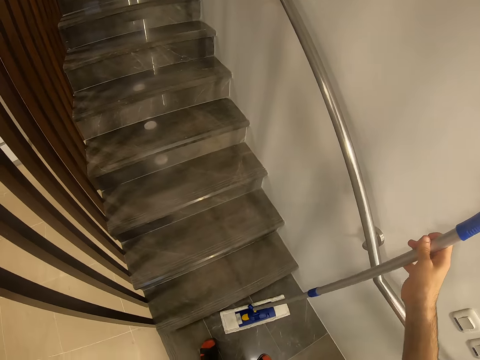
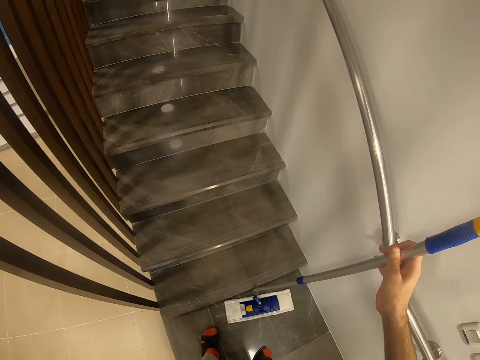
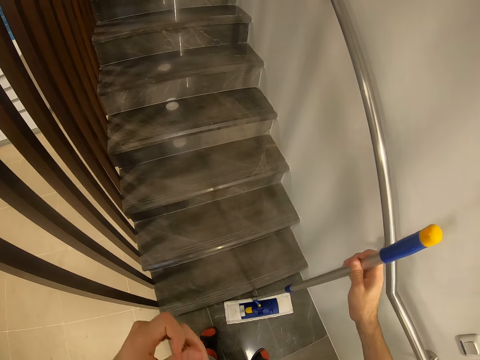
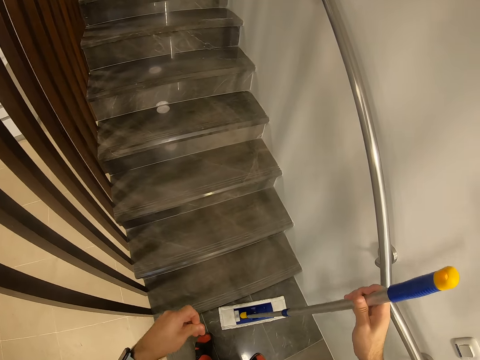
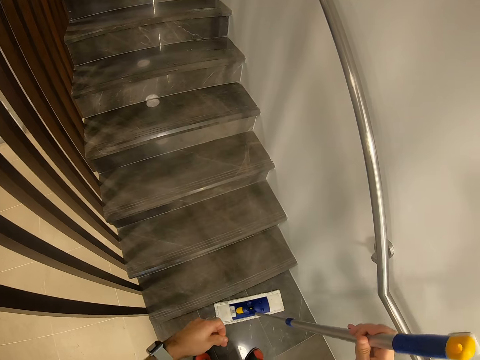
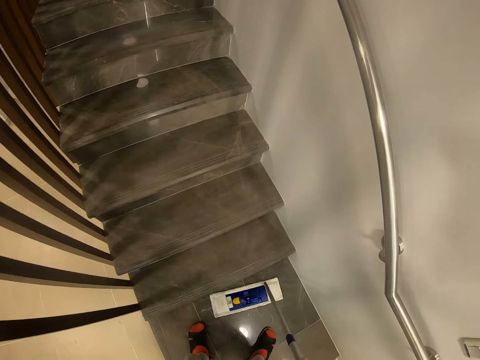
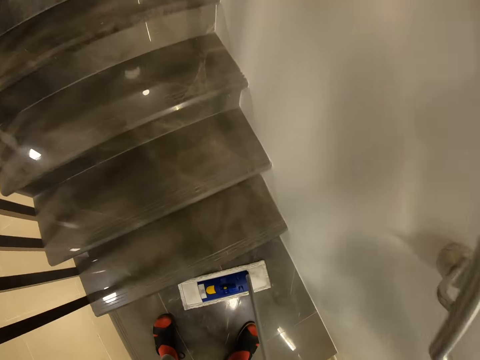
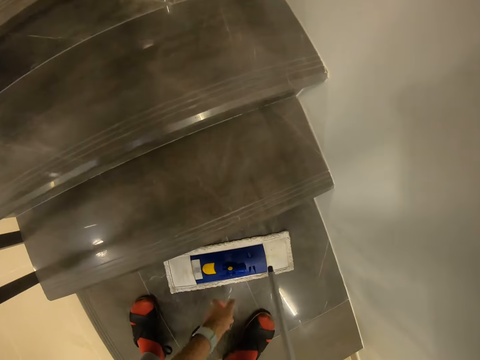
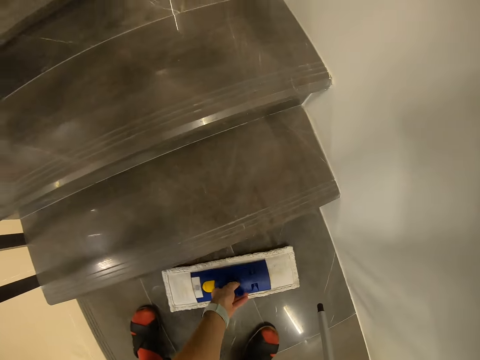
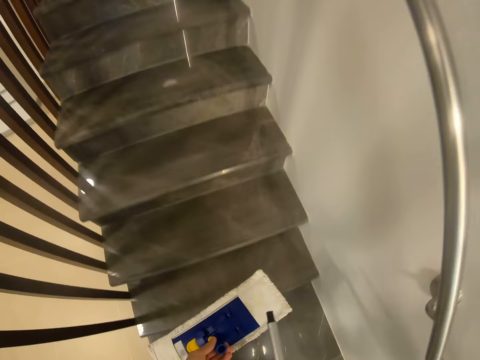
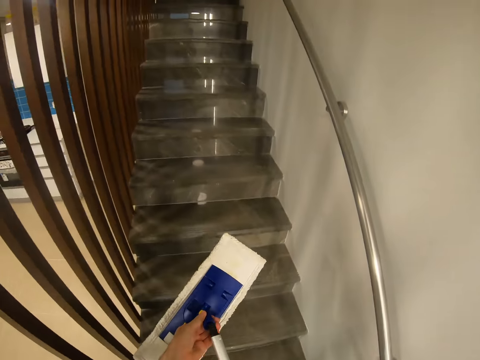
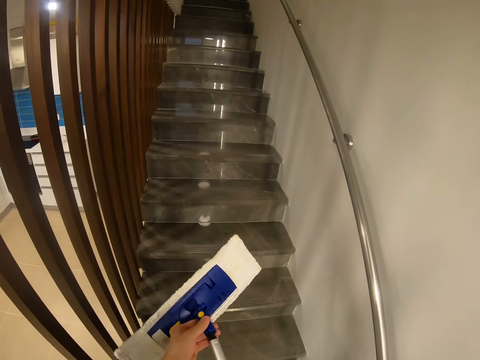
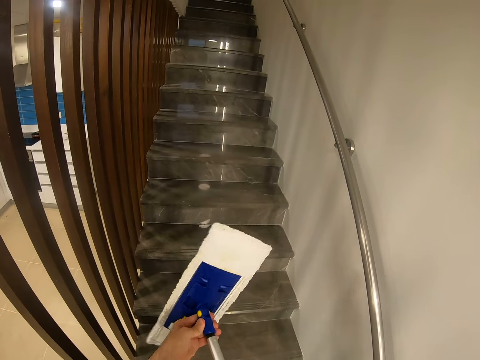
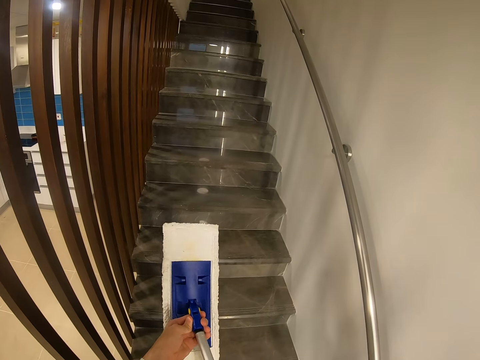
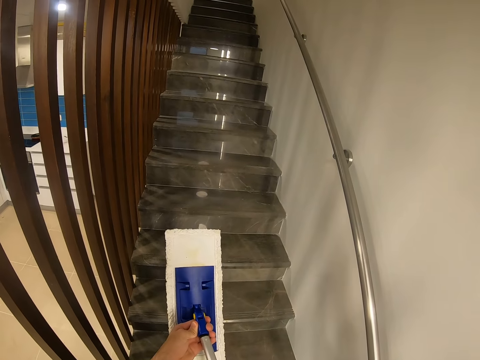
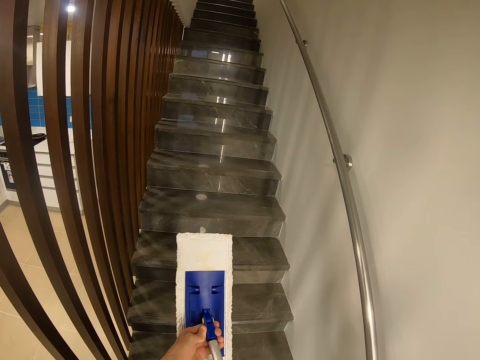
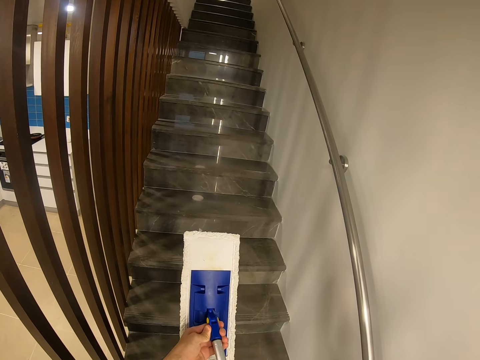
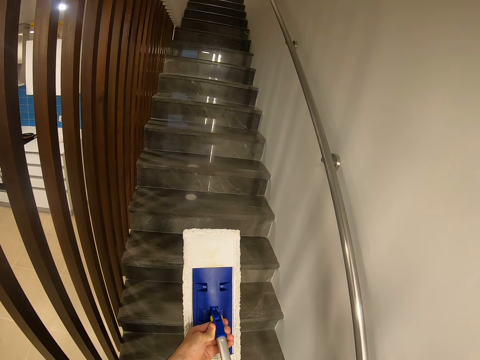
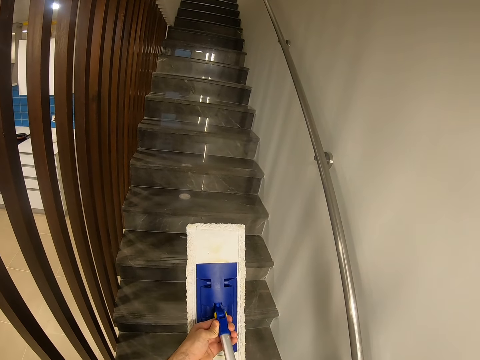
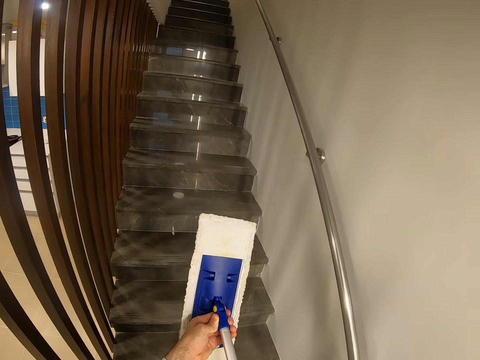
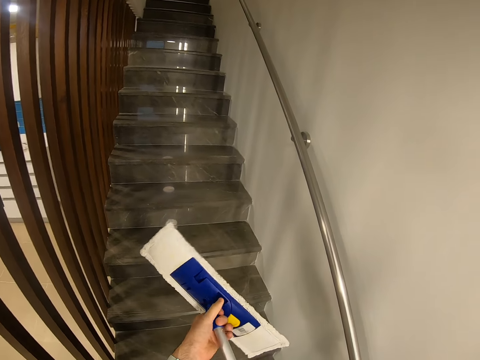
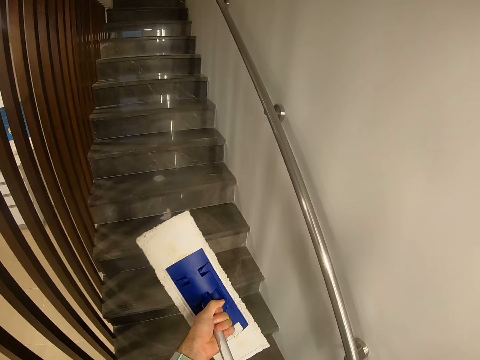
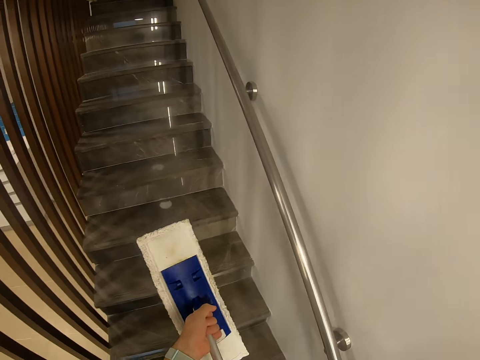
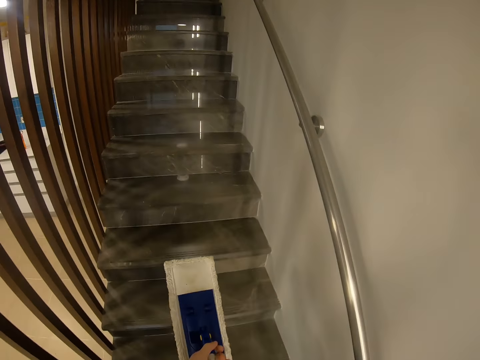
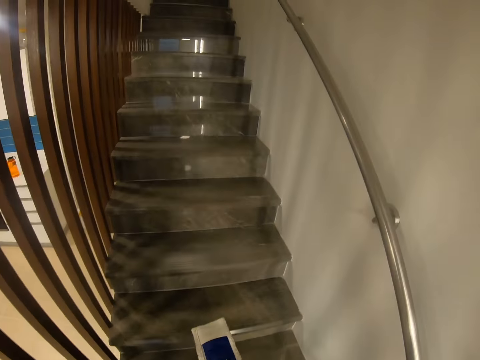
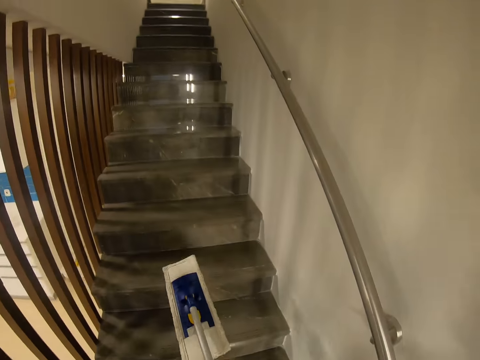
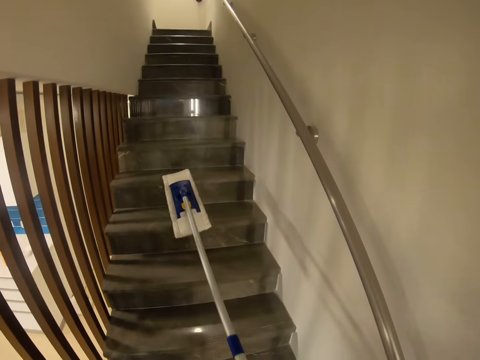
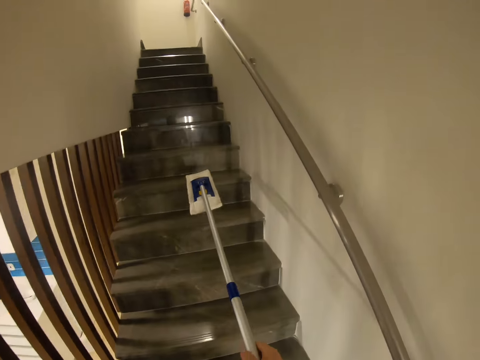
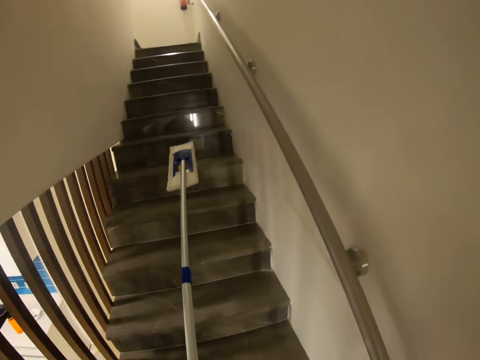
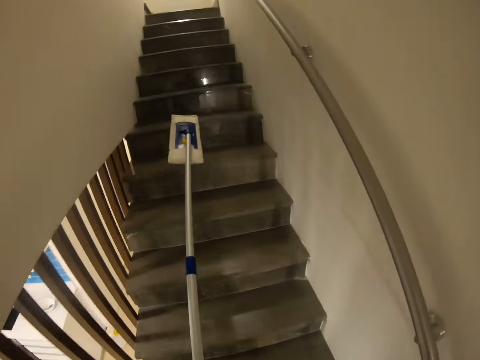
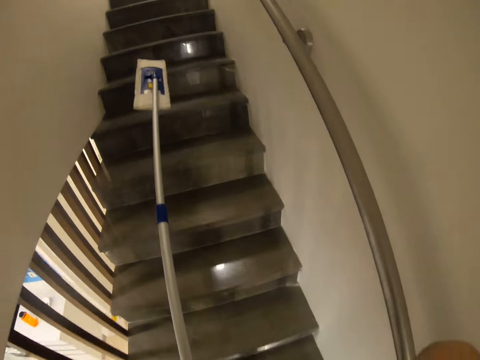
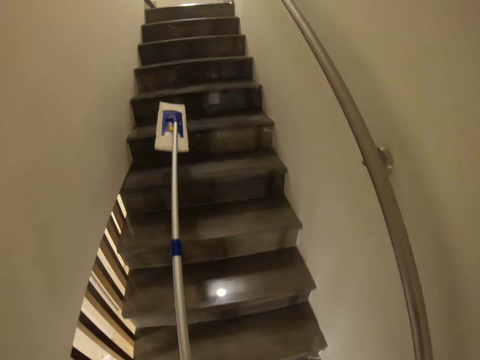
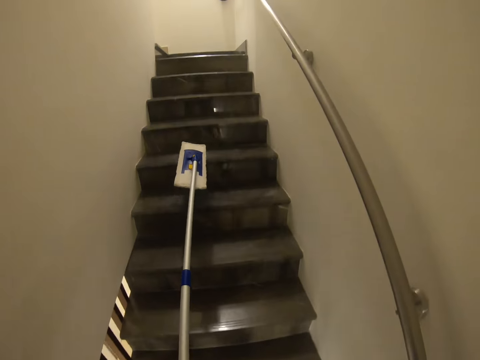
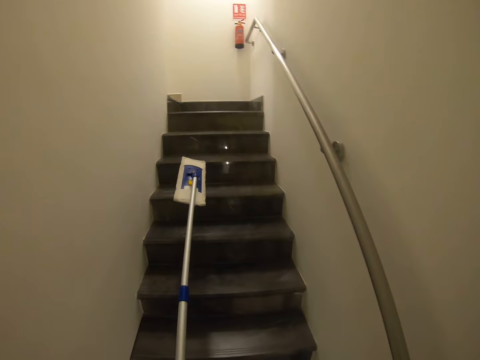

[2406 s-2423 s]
The camera wearer fixes a handle on the broom. They move a handle holder with the handle. They pick the dust mop. They fix the handle in the dust mop. They walk in the house and stretch the dust mop. They lift the broom on the stairs.

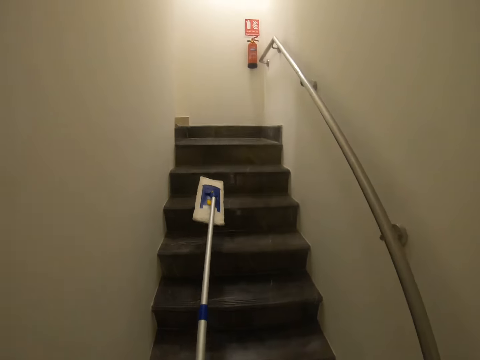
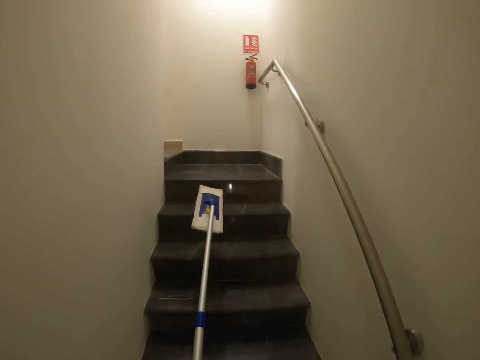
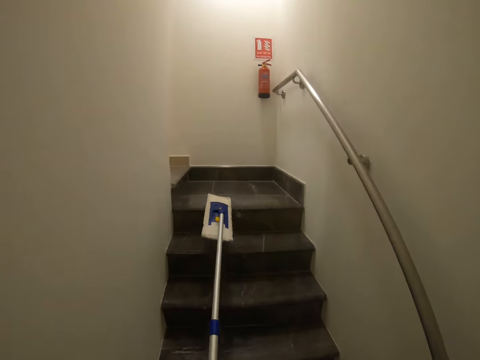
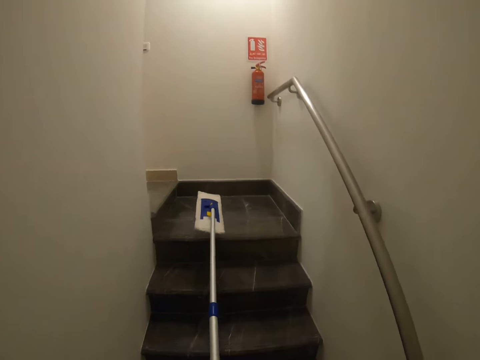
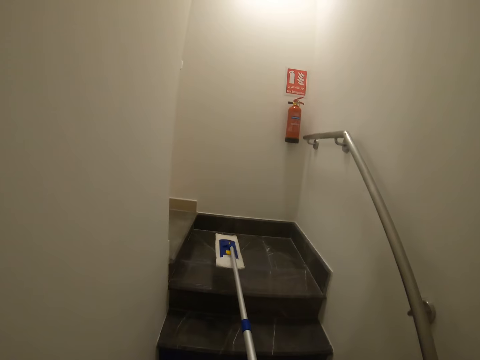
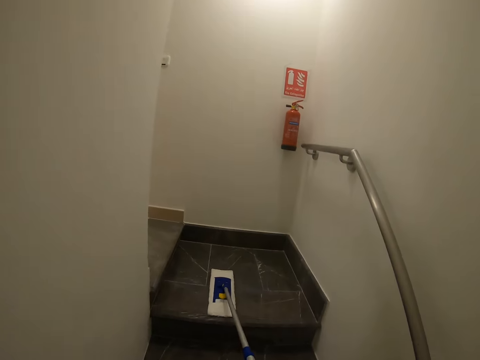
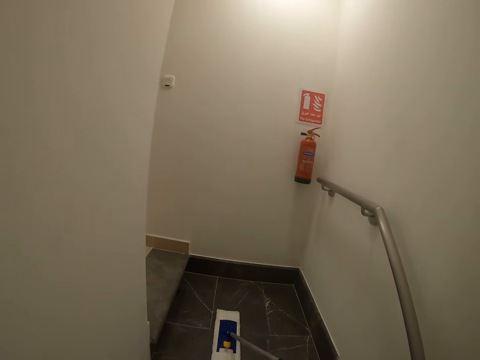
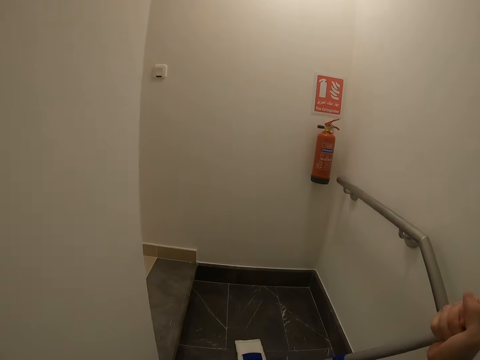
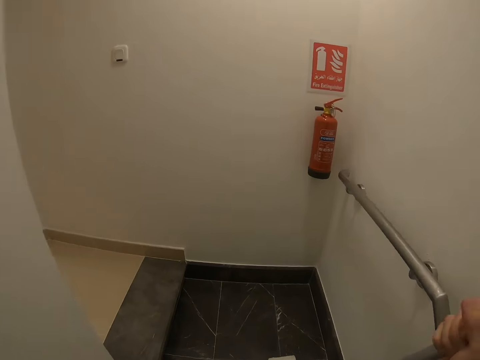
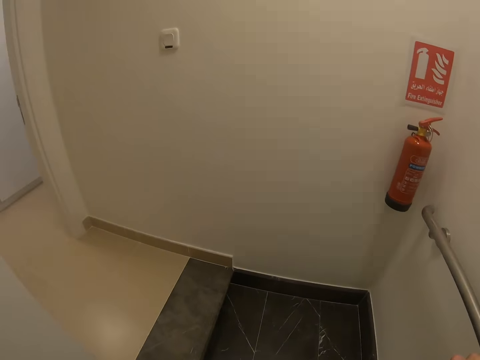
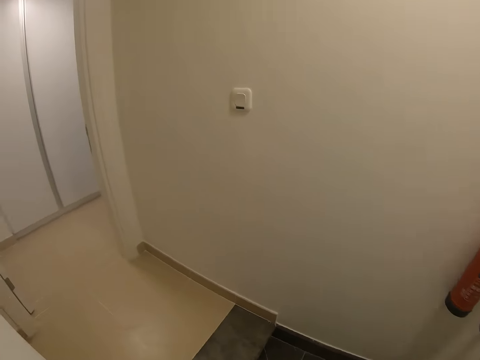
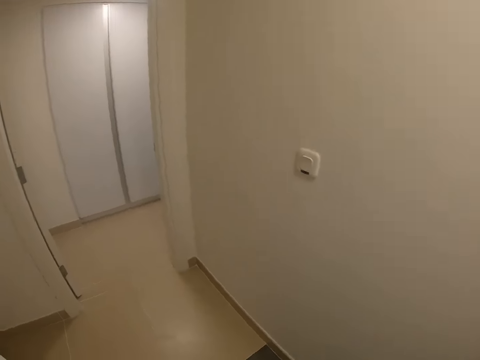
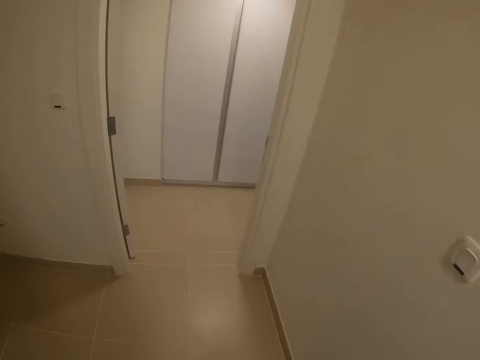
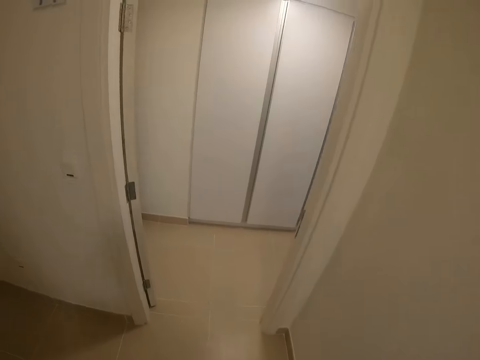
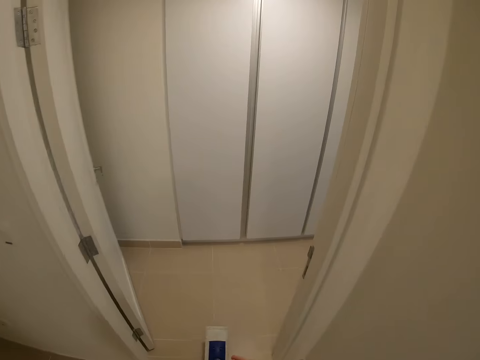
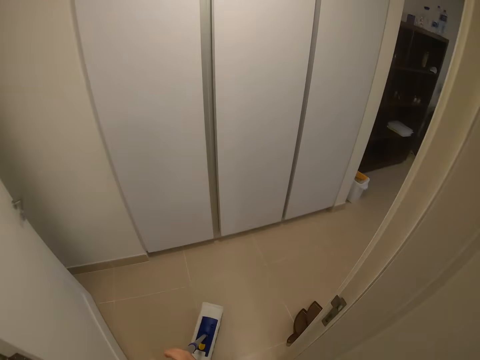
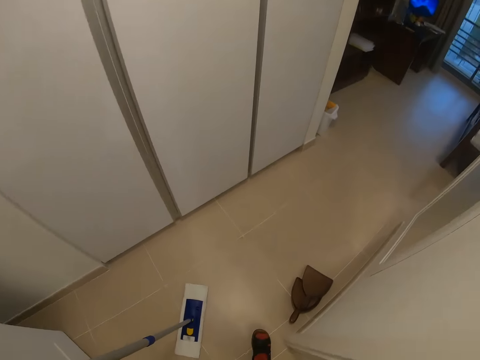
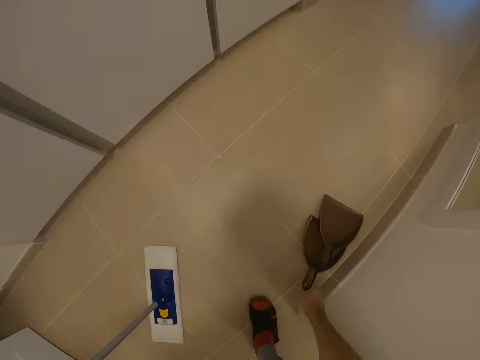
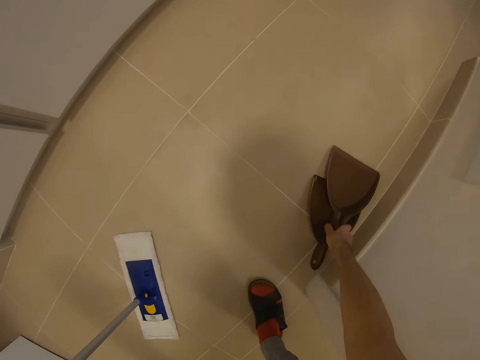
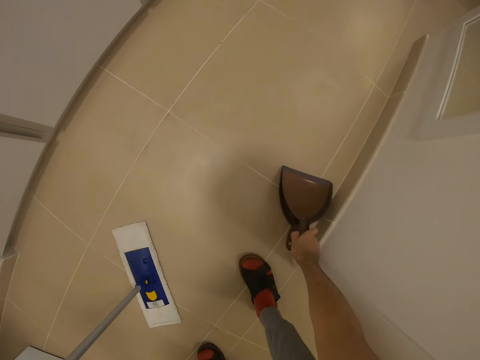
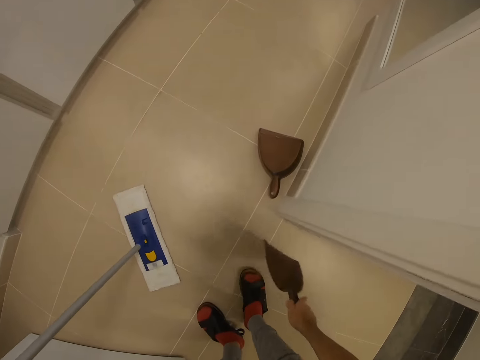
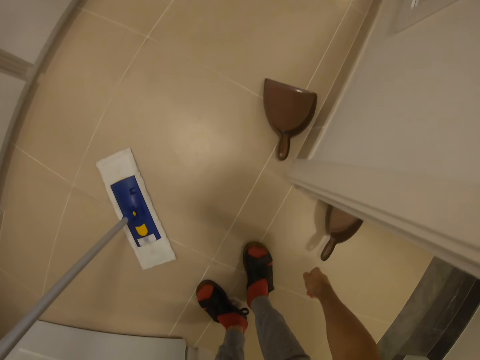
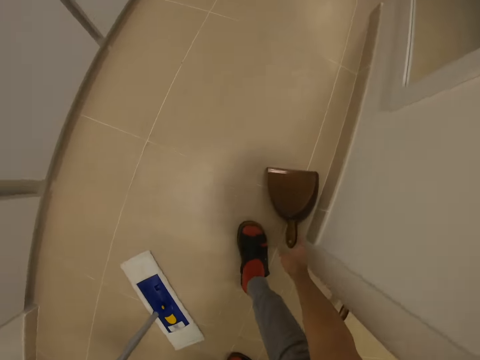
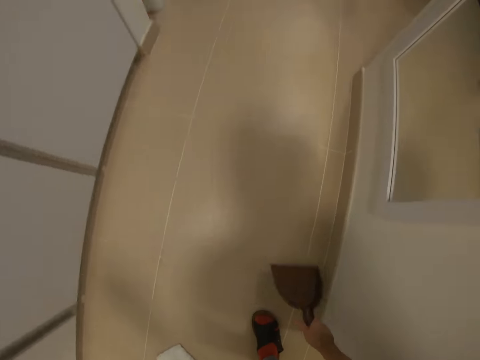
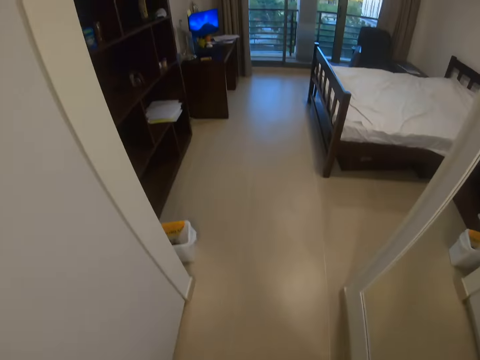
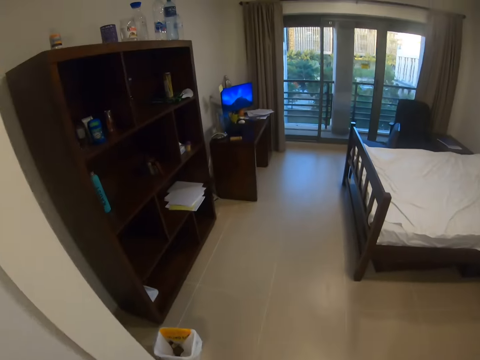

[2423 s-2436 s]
The camera wearer places a dust mop on a stair. They walk in the room. They place the dust mop on a floor. They pick a dustpan. They throw the dustpan on the floor. They pick the dustpan. They walk in the bedroom.
